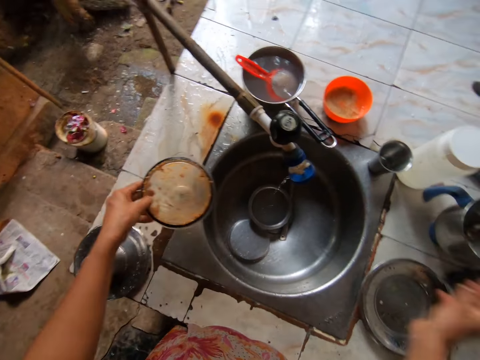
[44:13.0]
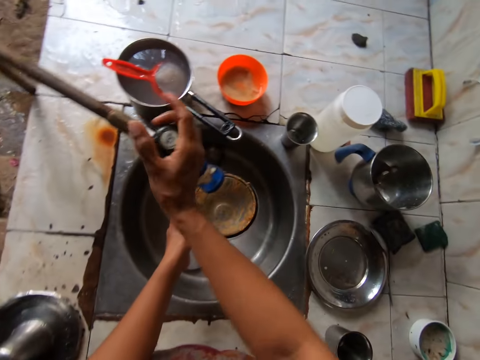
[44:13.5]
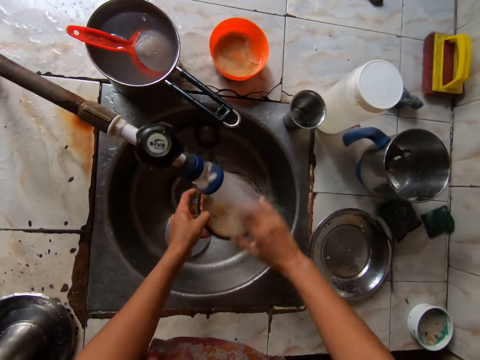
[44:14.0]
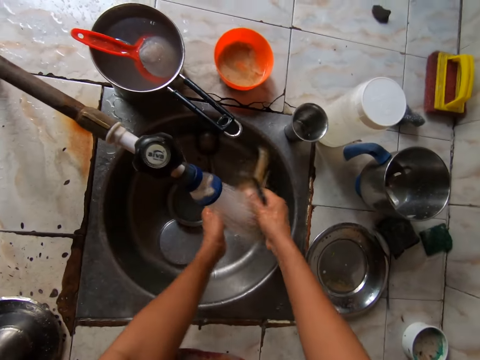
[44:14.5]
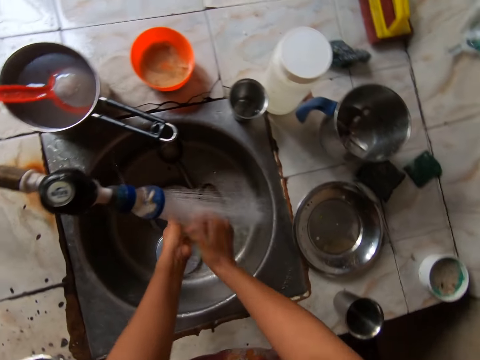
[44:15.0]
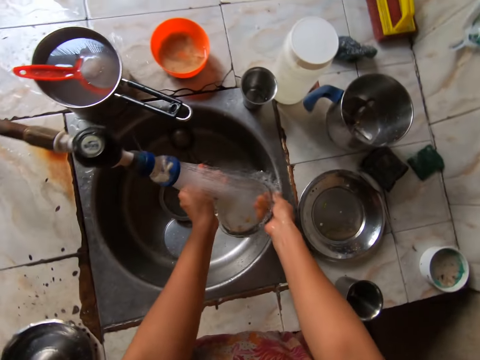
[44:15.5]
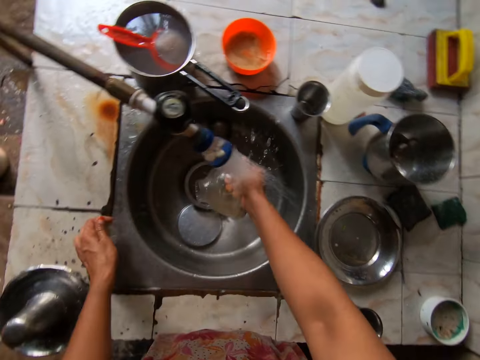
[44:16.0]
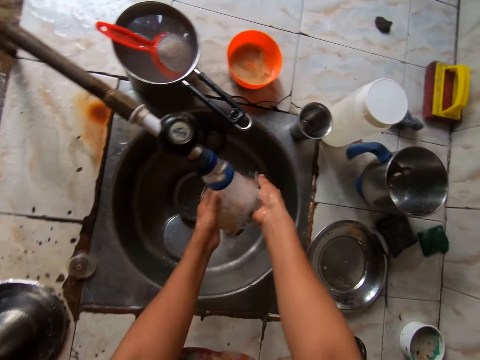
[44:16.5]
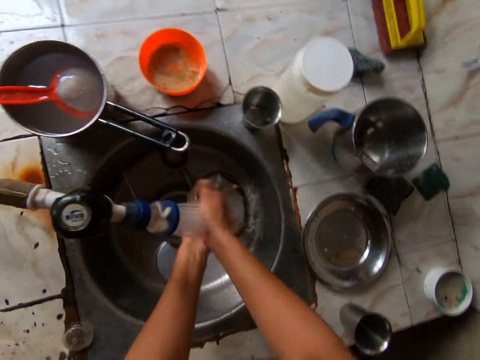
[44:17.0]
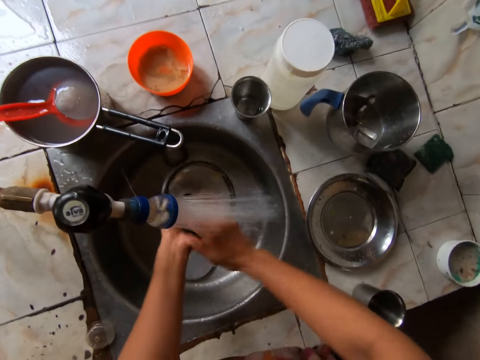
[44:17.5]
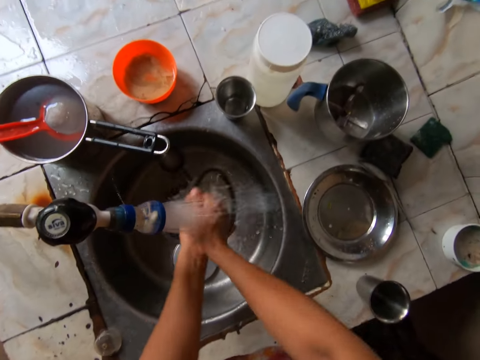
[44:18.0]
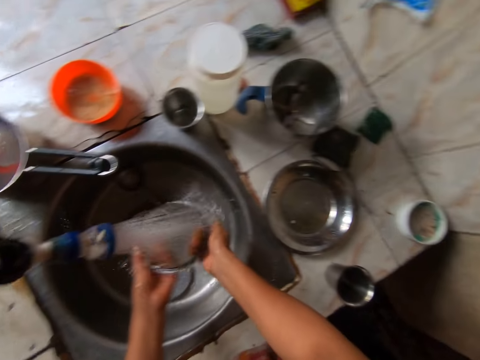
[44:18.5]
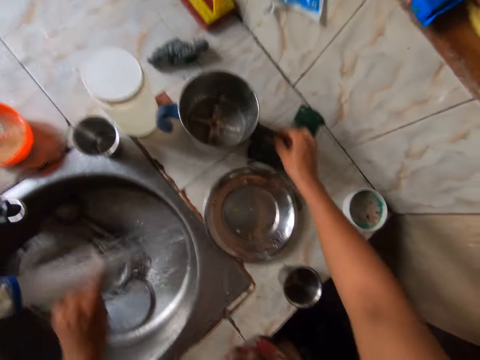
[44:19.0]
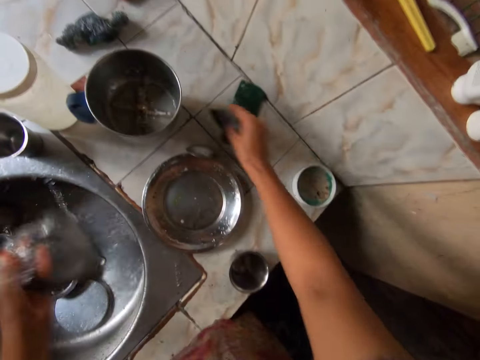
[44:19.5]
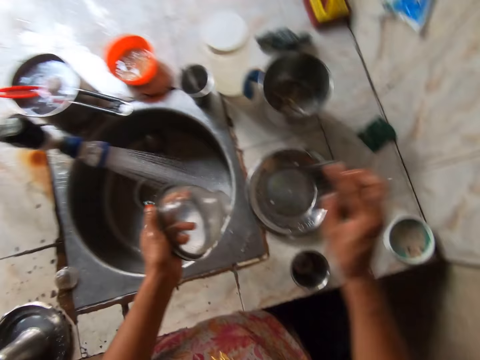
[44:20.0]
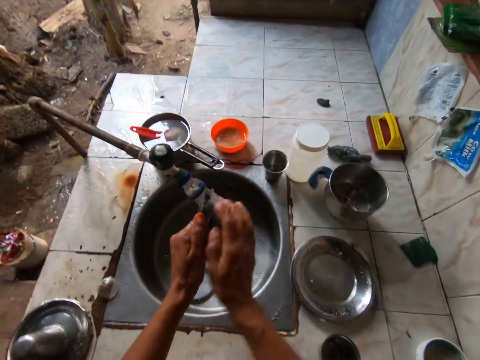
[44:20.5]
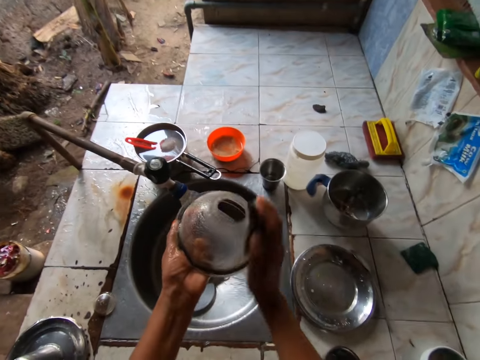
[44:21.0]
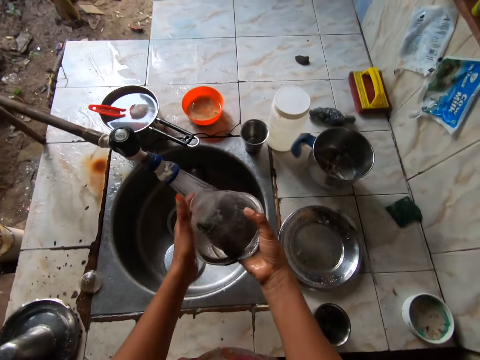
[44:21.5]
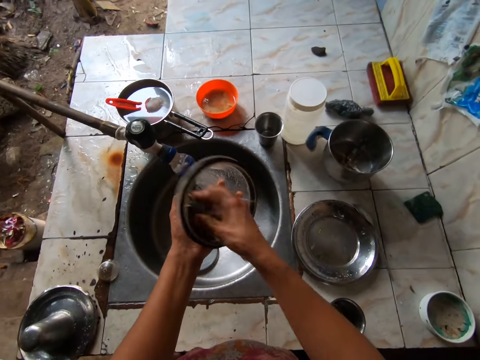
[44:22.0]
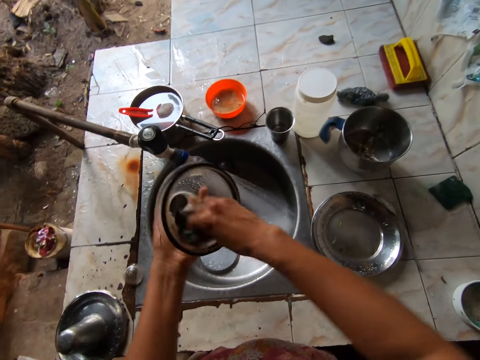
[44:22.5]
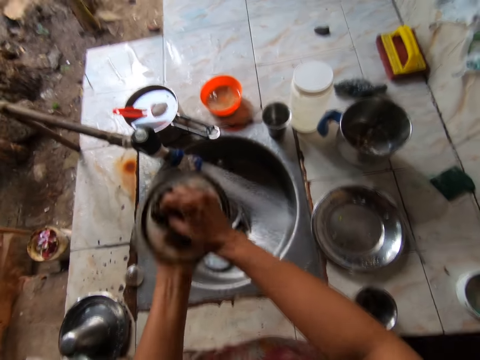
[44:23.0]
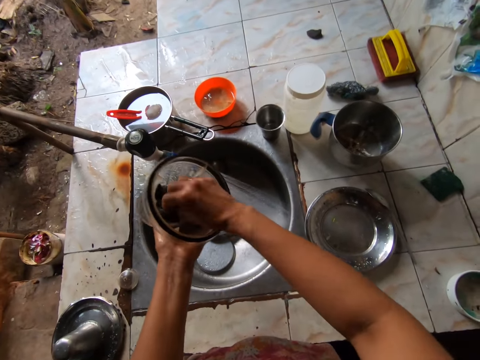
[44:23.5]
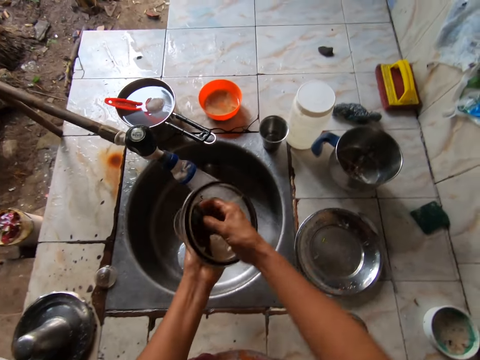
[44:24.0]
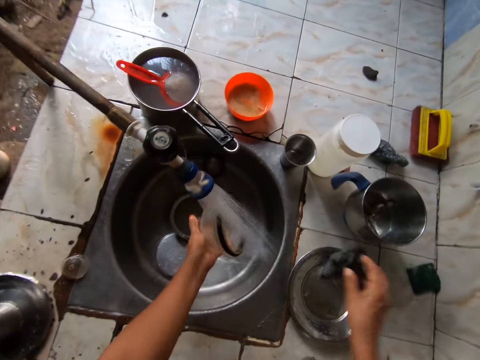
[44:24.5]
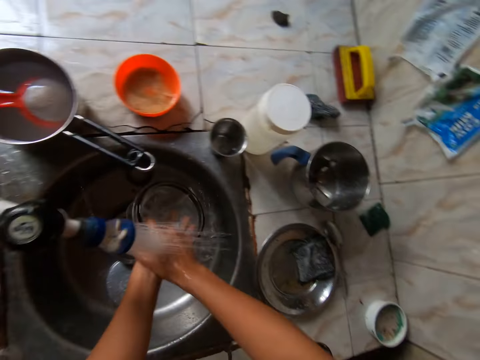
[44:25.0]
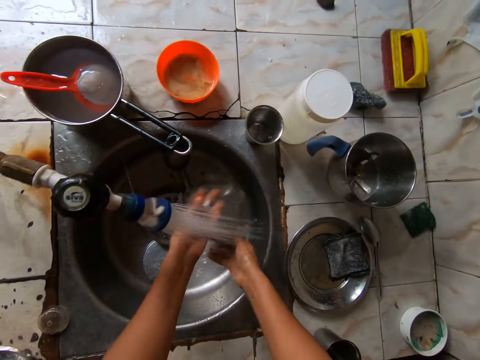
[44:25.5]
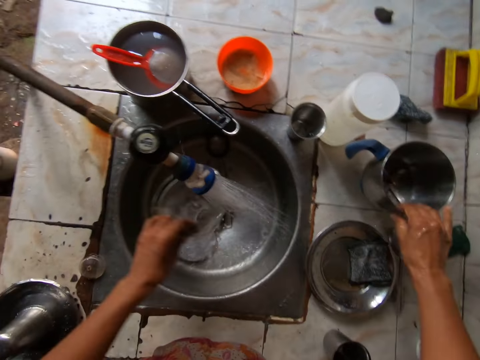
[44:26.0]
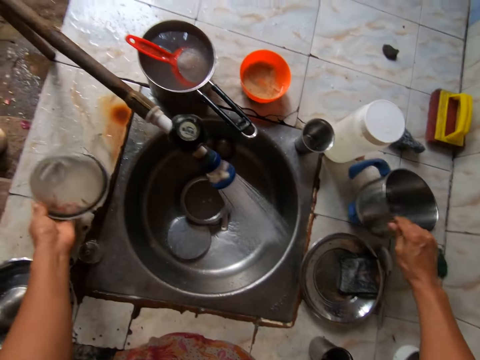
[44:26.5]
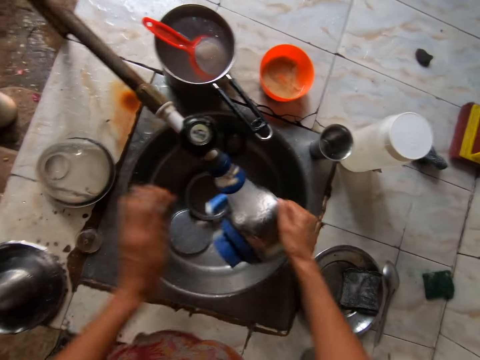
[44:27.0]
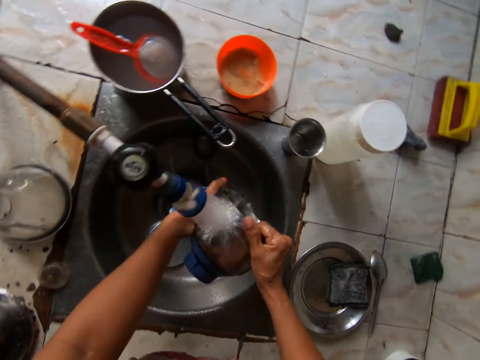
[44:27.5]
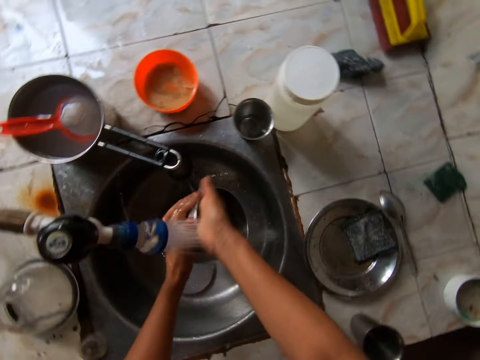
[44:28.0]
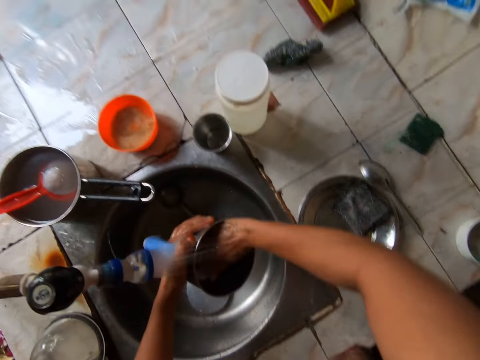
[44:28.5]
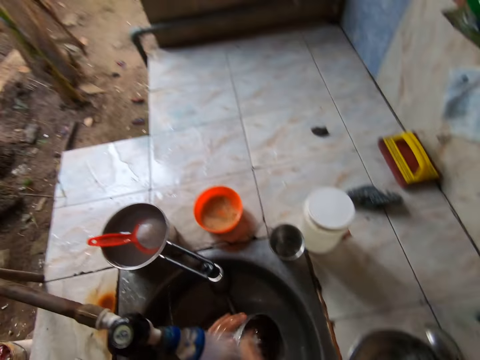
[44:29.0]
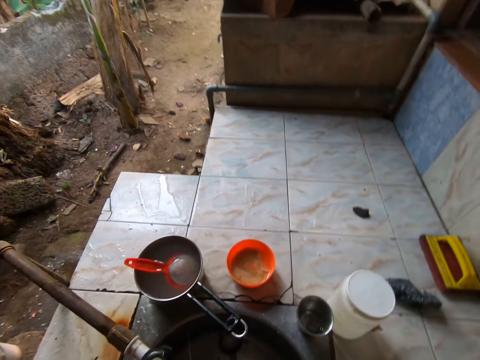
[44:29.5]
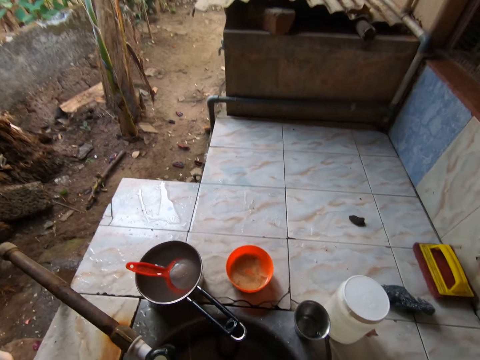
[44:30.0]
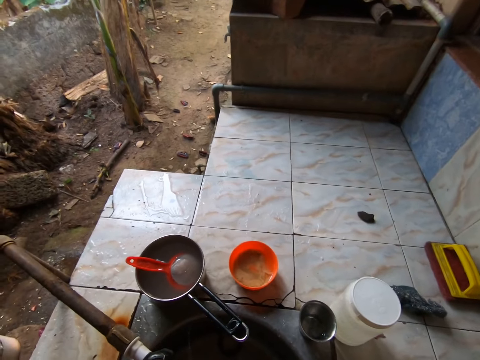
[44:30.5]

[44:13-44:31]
The camera wearer drops the mixer grinder in her right hand on the counter top. She takes the mixer grinder cover from the counter top with her left hand. She turns on the sink tap with her right hand. She rinses the mixer grinder cover in her hand under the running tap with both hands. She drops the mixer grinder cover in her left hand on the counter top. She rinses the mixer grinder cover in her hand under the running tap with both hands. She takes the sponge from the counter top with her right hand. She touches the soap dish with the sponge in her right hand. She washes the mixer grinder cover with the sponge in her right hand. She drops the sponge in her right hand on a plate on the counter top. She rinses the mixer grinder cover in her hand under the running tap with both hands. She takes the mixer grinder from the counter top with her right hand. She drops the mixer grinder cover in her left hand on the counter top. She rinses the mixer grinder in her hand under the running tap with both hands.

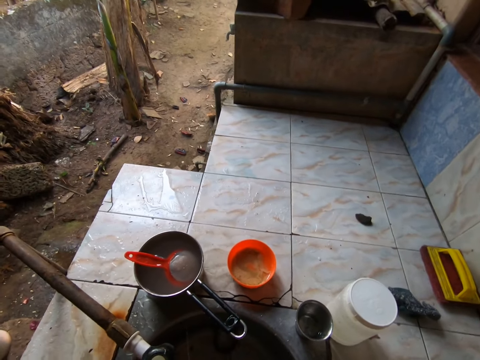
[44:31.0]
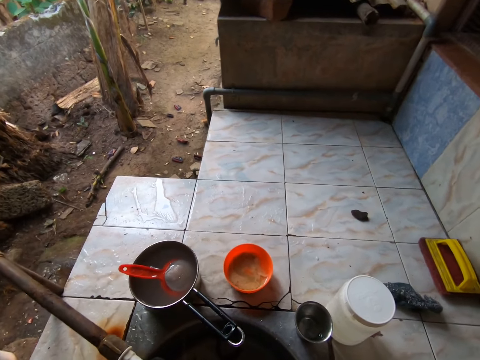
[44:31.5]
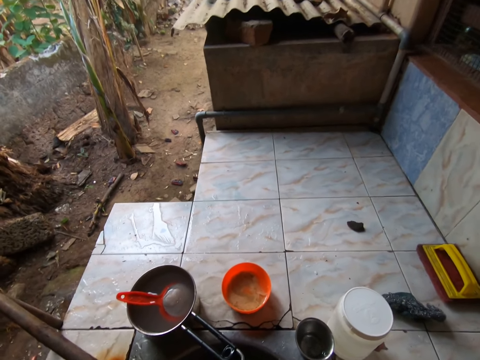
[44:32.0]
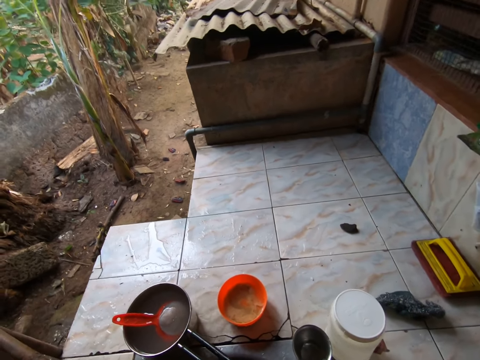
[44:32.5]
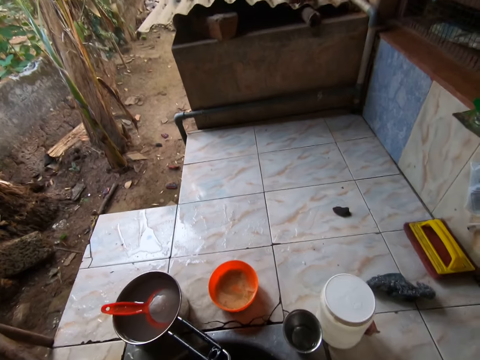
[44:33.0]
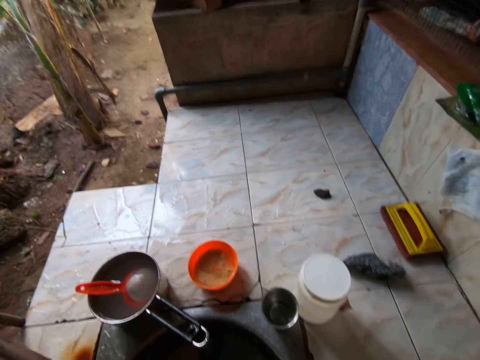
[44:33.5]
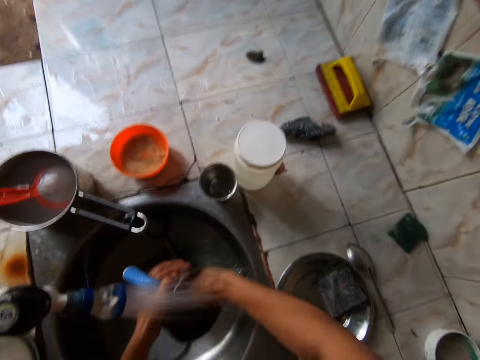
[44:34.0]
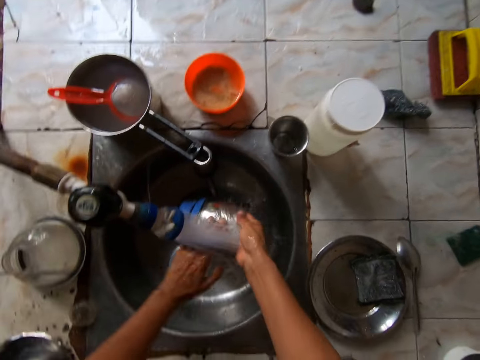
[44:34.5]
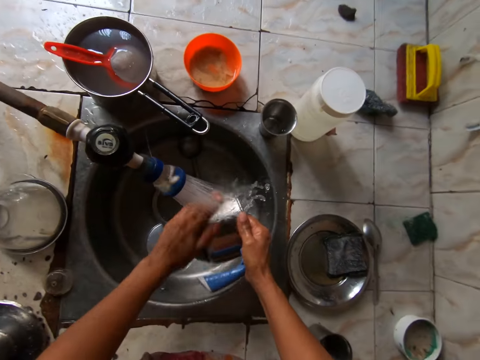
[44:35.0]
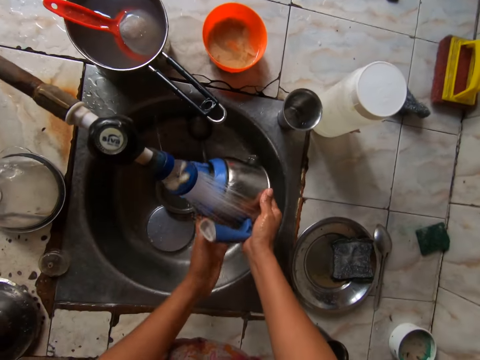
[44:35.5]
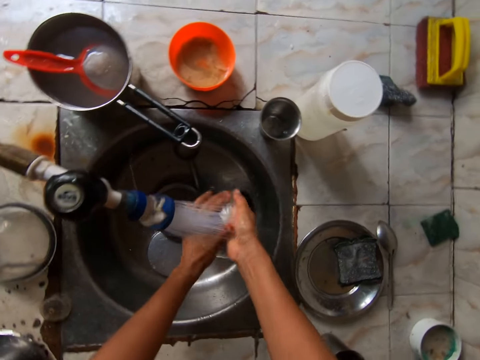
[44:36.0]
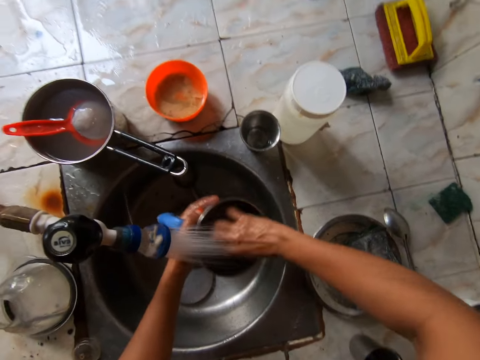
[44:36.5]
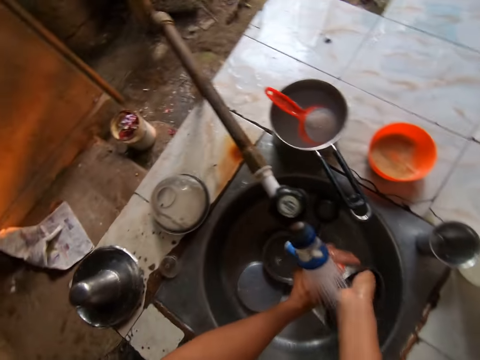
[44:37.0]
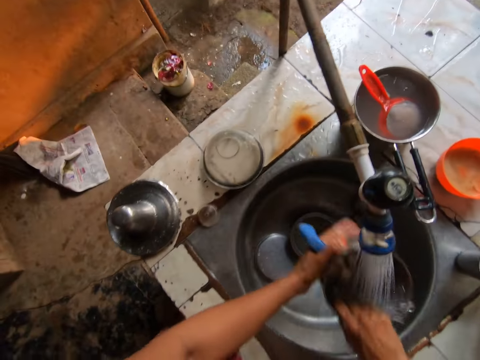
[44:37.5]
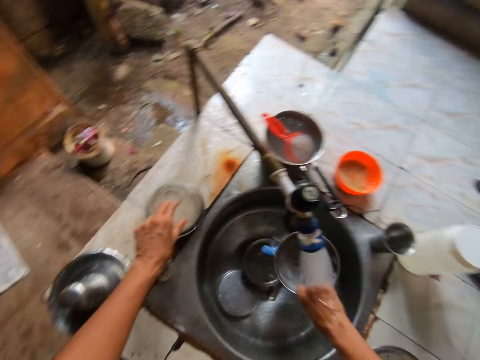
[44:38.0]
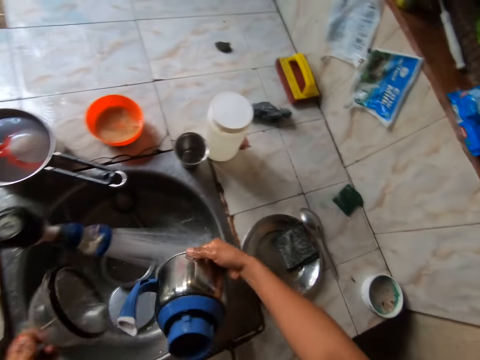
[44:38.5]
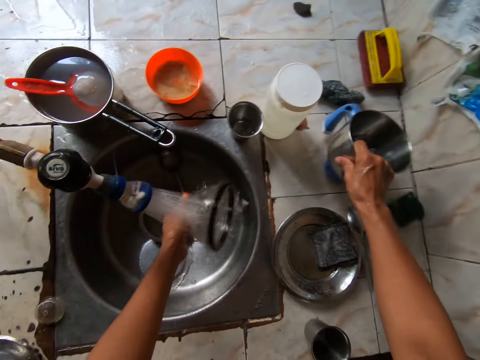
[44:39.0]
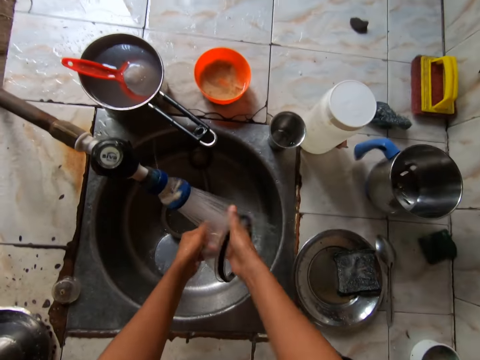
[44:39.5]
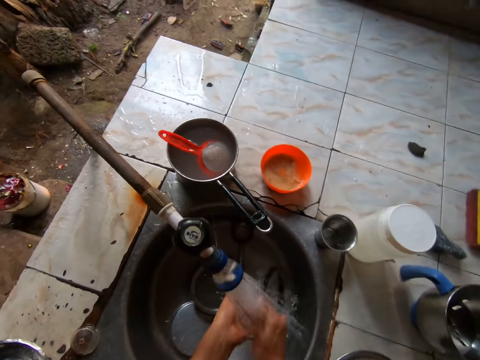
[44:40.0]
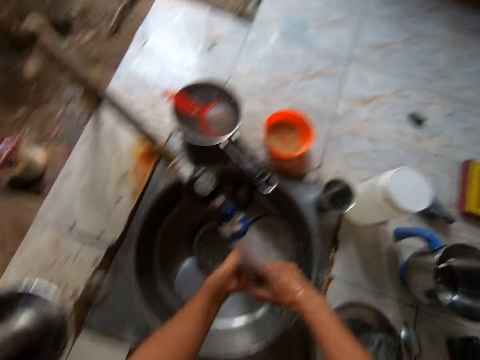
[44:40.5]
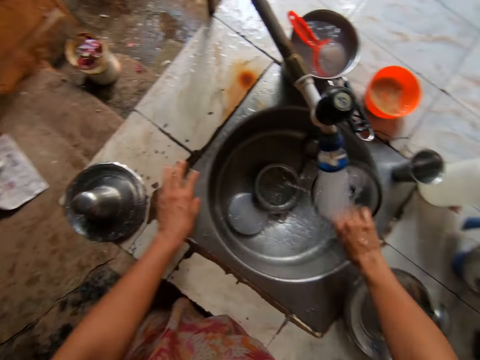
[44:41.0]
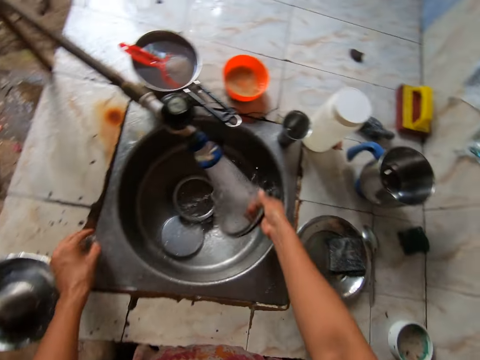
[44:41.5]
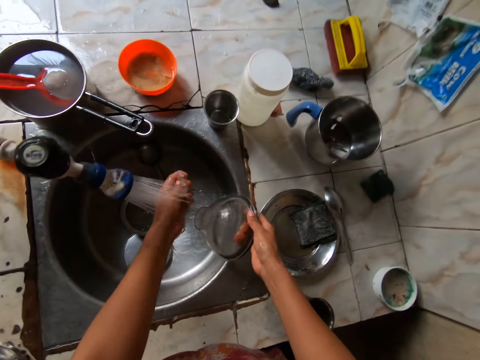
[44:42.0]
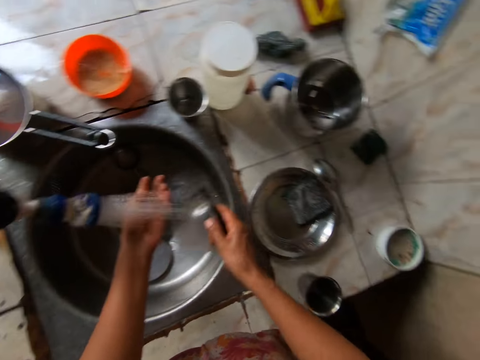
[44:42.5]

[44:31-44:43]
The camera wearer takes the mixer grinder cover from the counter top with her left hand. She drops the mixer grinder in her right hand on the counter top. She rinses the mixer grinder cover in her hand under the running tap with both hands. She takes the mixer grinder cover from the counter top with her left hand. She rinses the mixer grinder cover in her hand under the running tap with her left hand.
